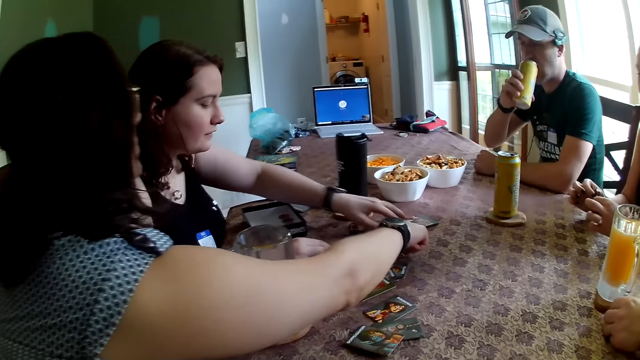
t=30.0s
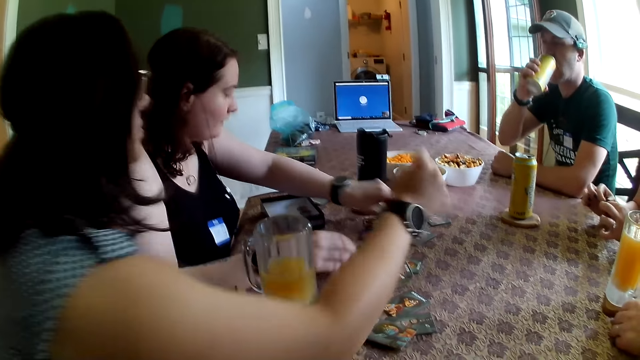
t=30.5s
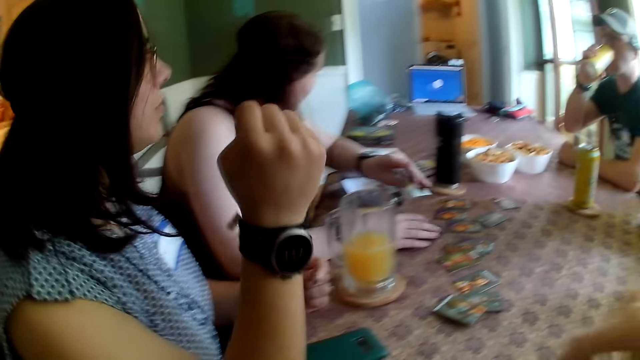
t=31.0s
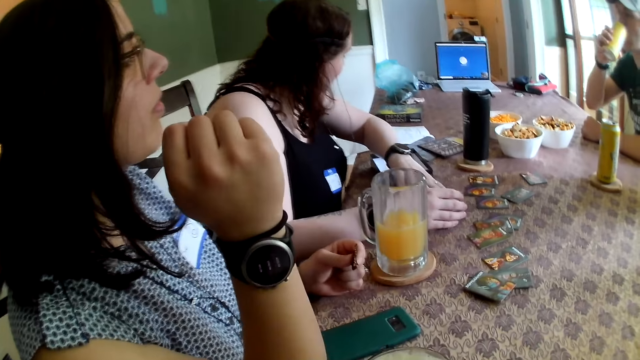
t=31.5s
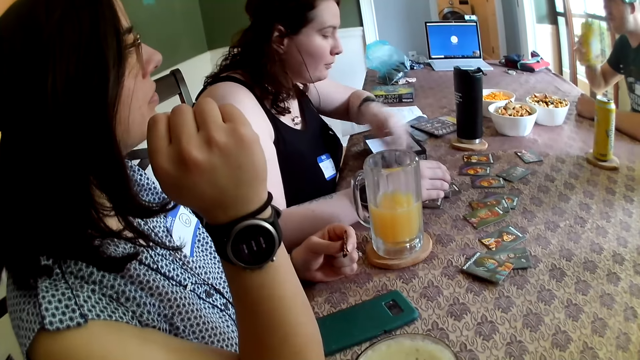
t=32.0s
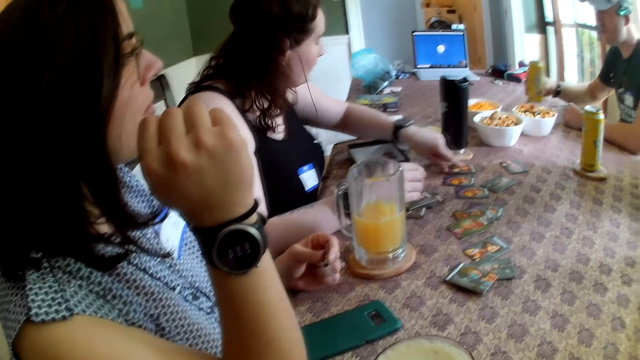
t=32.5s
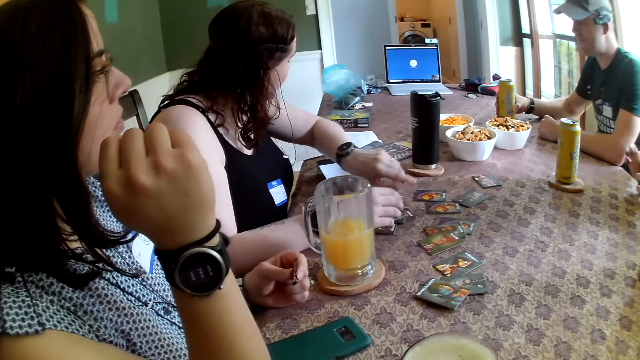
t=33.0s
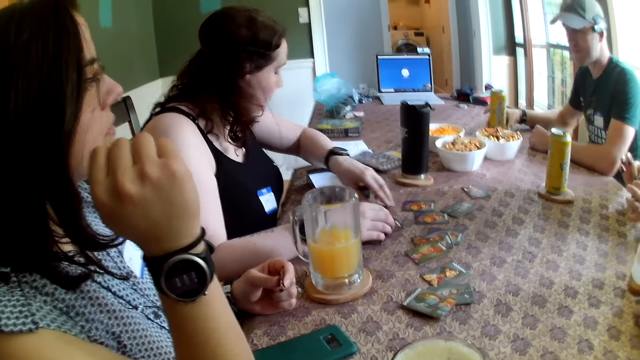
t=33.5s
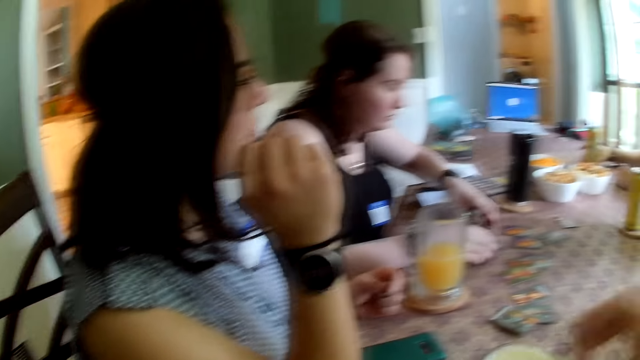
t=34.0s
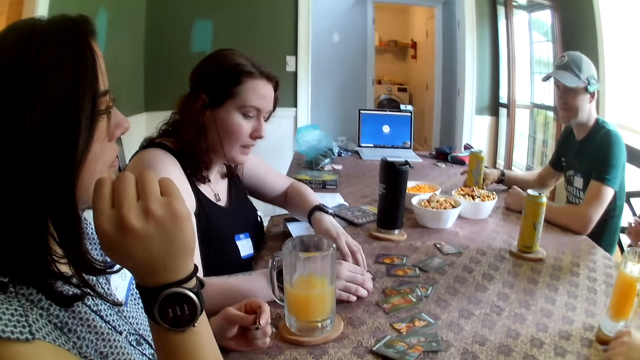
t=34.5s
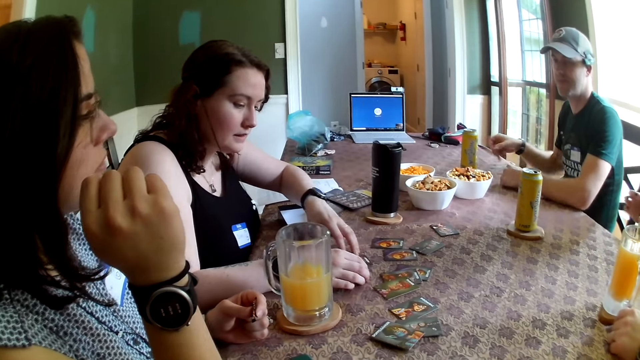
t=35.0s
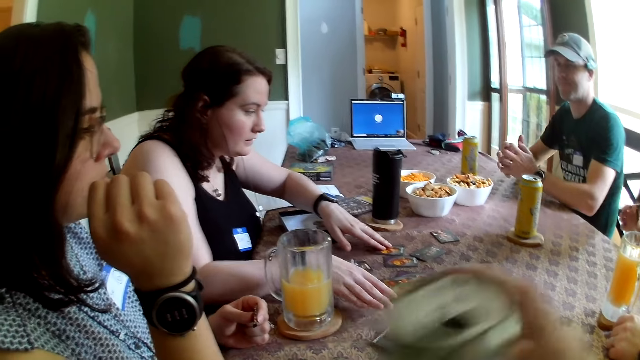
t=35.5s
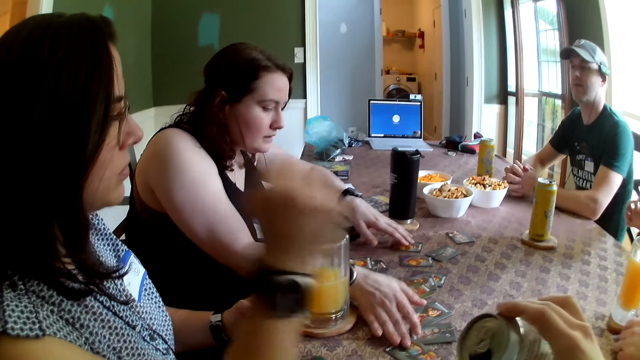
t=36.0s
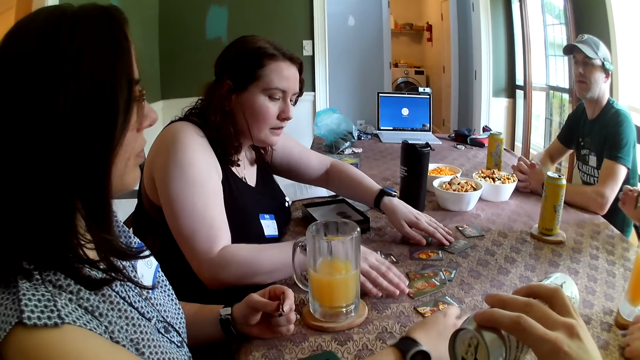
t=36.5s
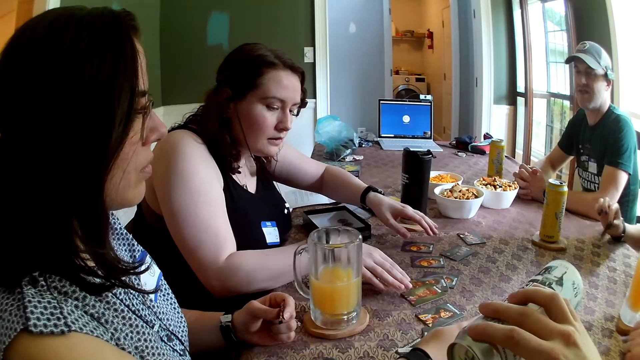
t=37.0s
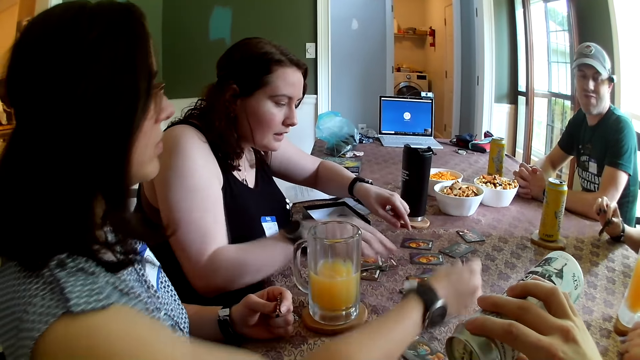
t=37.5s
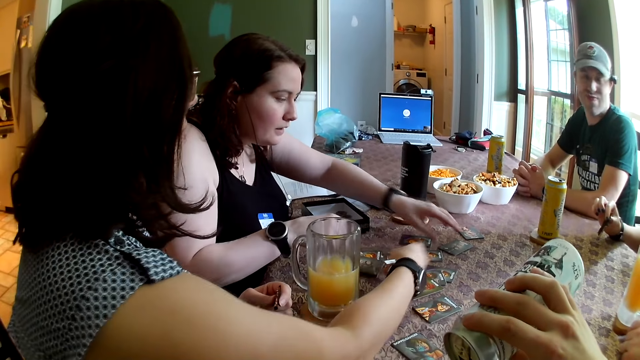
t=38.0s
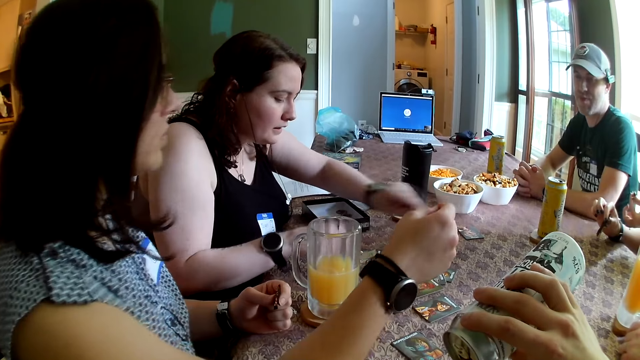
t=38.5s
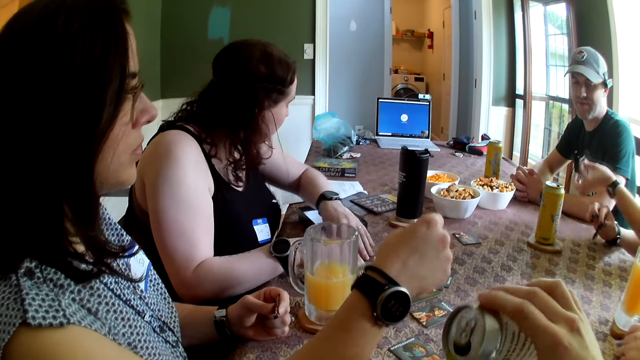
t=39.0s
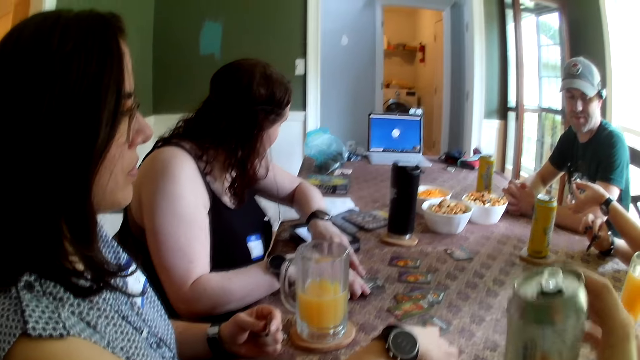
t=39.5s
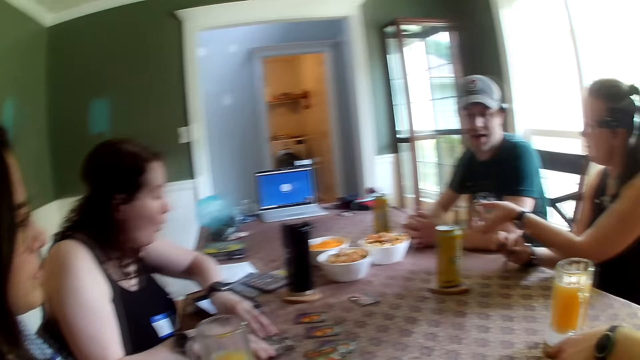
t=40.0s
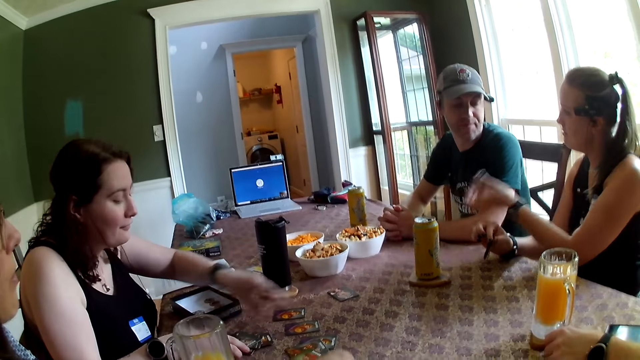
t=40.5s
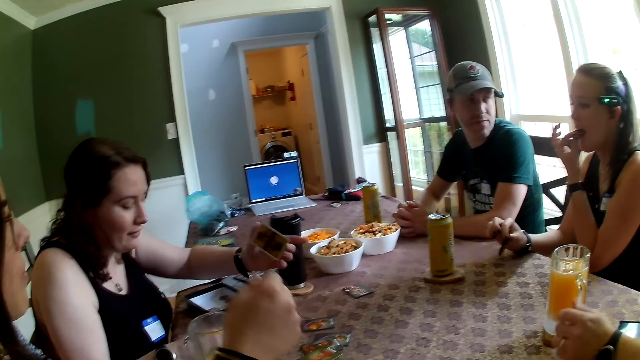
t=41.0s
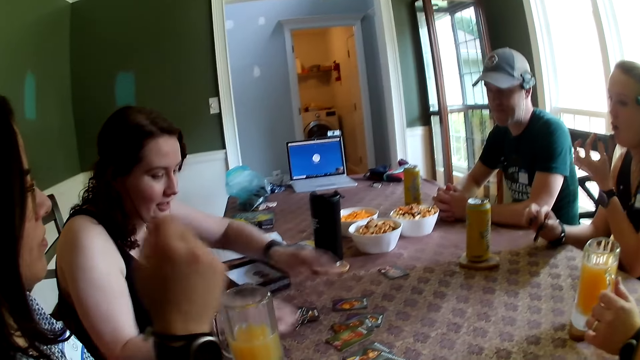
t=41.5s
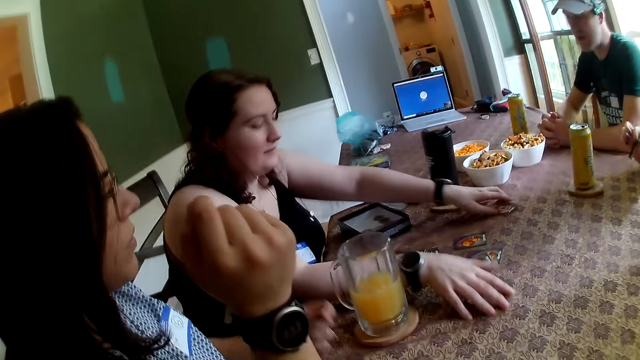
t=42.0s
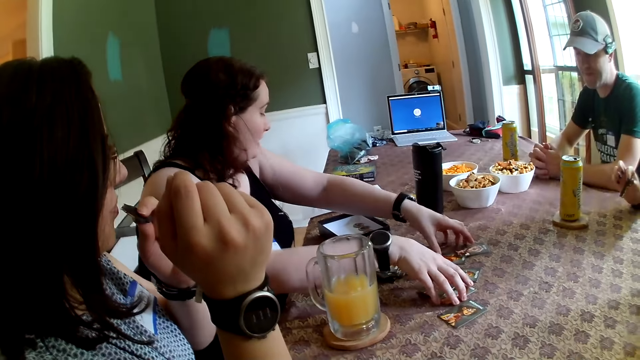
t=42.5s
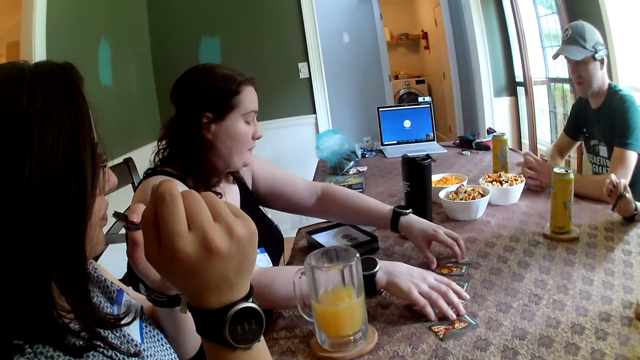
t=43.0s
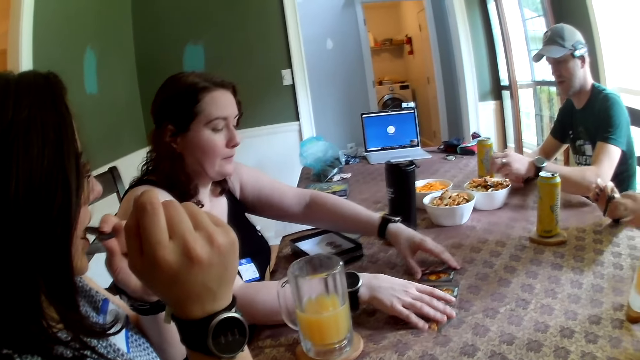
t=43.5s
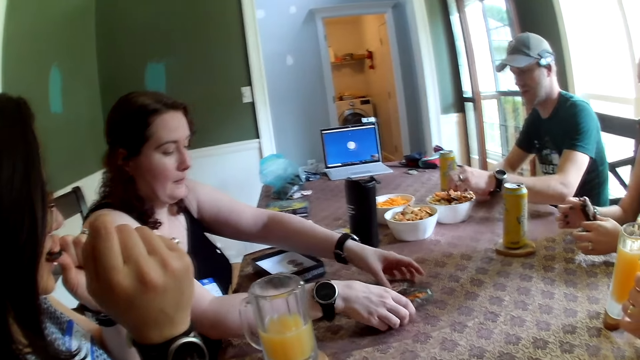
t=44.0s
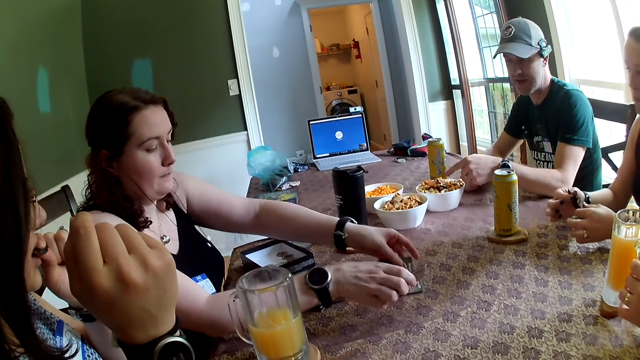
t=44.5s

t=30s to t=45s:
The man drinks from the canned drink with his right hand. The man drops the canned drink on the wood coaster with his right hand. The camera wearer picks up the beverage from the table. He pours a canned drink inside a cup with his right hand. A woman picks up the card on the table with her right hand. The woman drops the card on the table with her right hand. The camera wearer drops the beverage on the table. Another woman picks up the card on the table with her left hand. The other woman drops the card on some cards on the table with her left hand. The camera wearer looks around. The other woman adjusts the cards on the table with both hands.

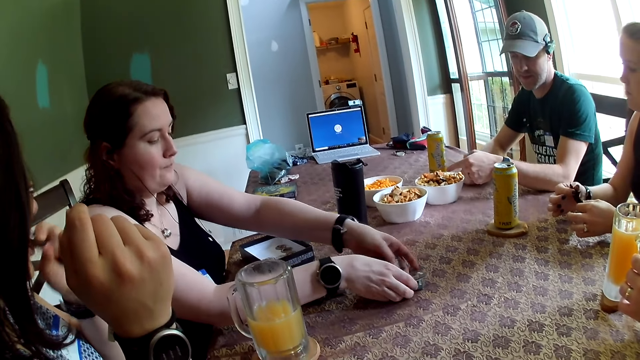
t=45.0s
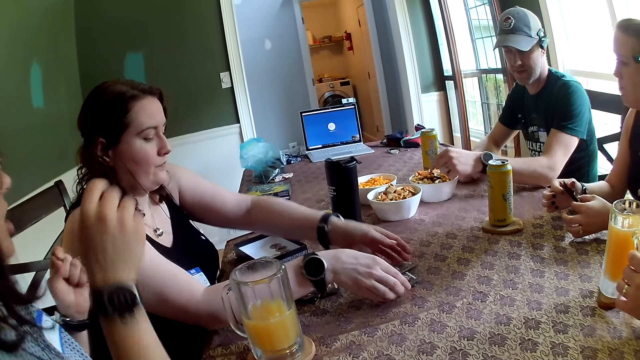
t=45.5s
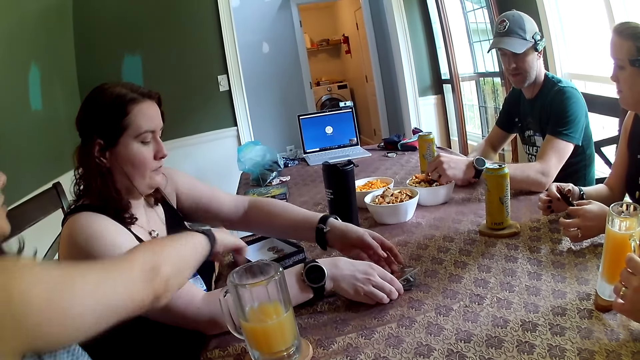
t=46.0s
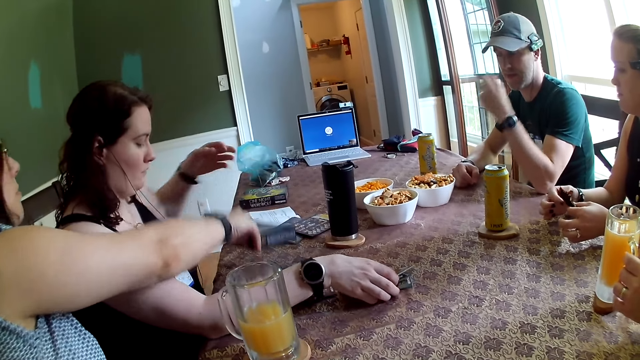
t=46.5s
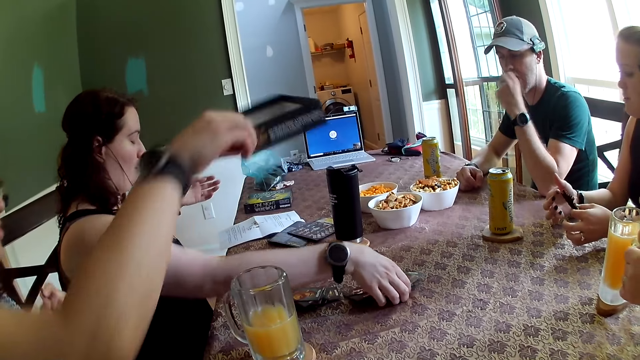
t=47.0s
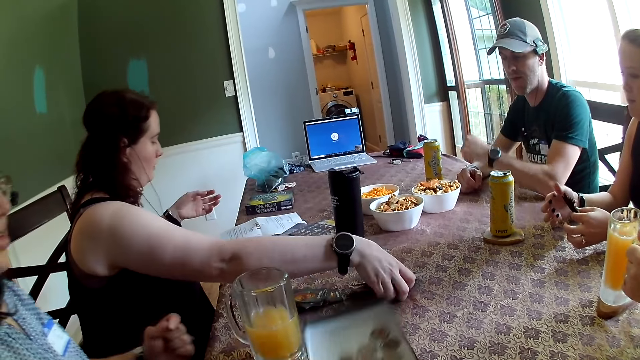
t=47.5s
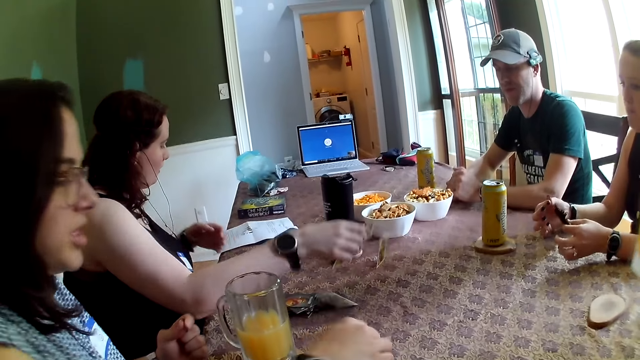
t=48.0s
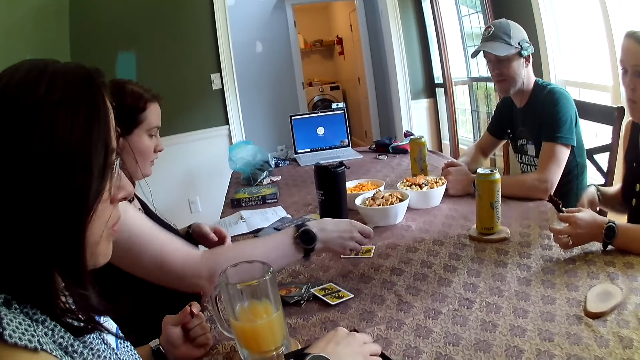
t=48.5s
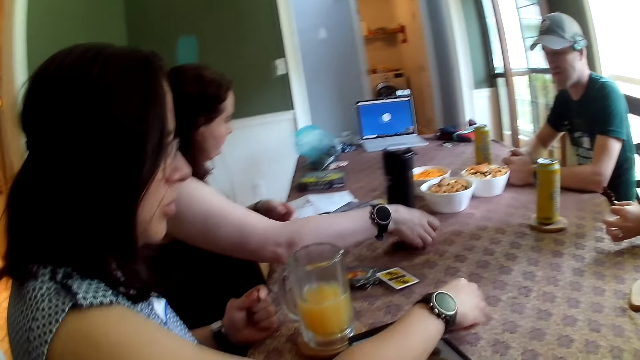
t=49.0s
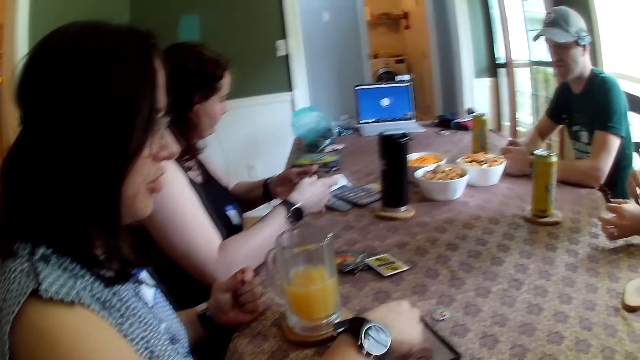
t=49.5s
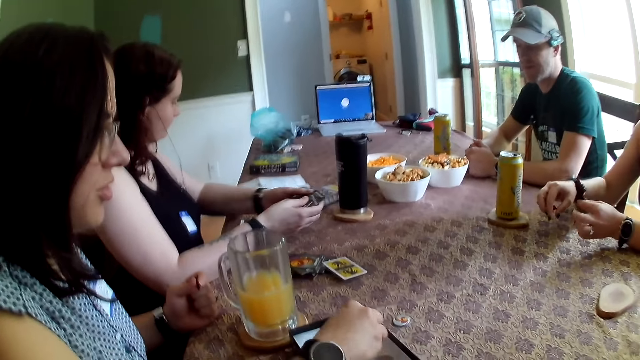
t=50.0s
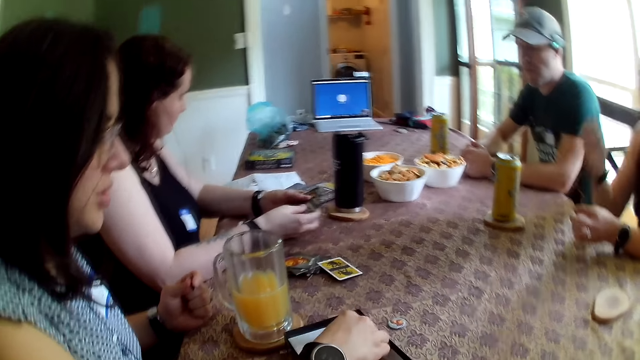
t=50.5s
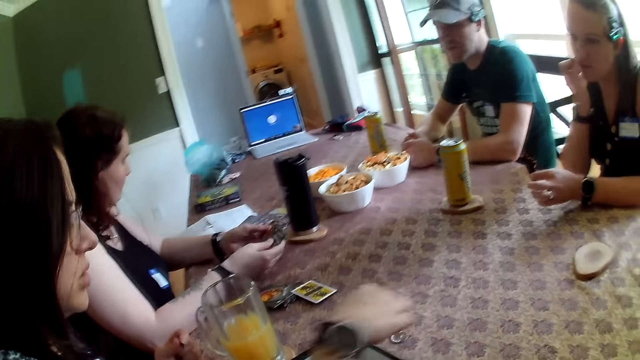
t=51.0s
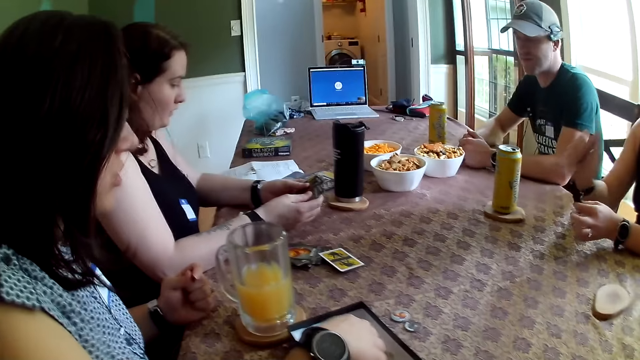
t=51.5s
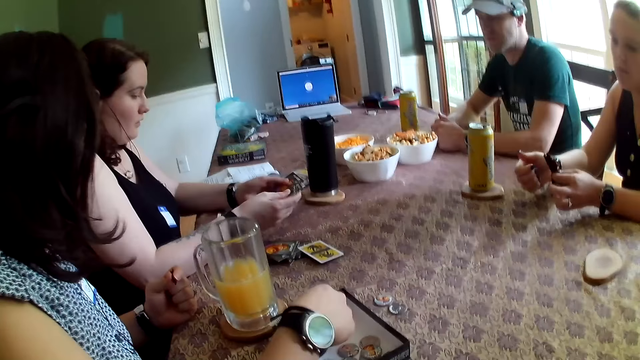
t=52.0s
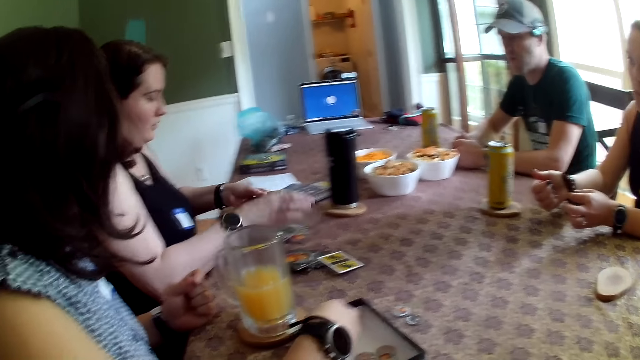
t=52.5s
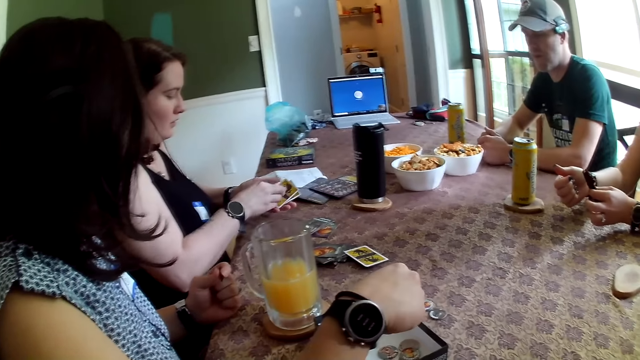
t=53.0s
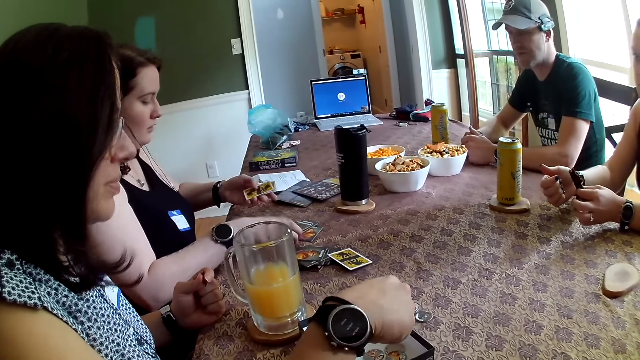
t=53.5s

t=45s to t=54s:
The woman picks up a pack of the game on the table with her right hand. The woman drops the pack of the game on the table with her right hand. A man picks up the drink on a wood coaster with his left hand. The woman drops some token on the table from the pack with her right hand. Another woman shuffles some cards with both hands.
